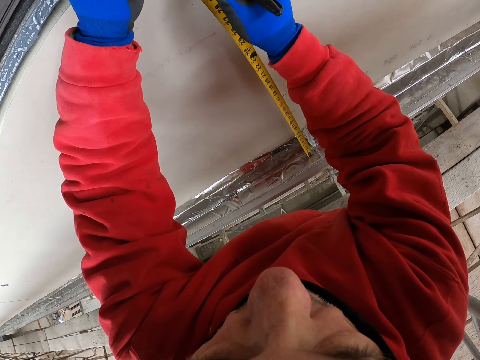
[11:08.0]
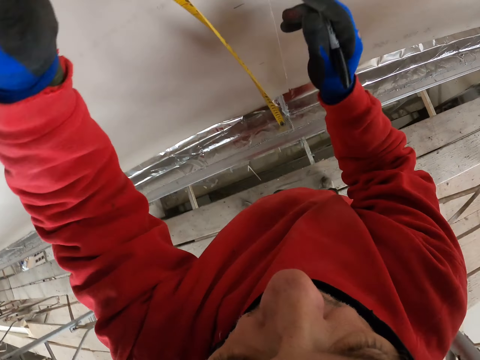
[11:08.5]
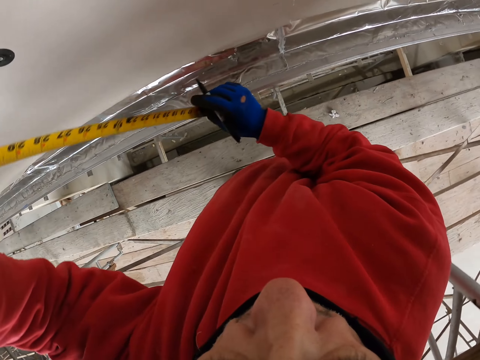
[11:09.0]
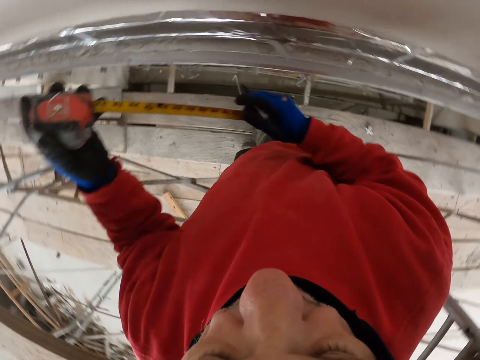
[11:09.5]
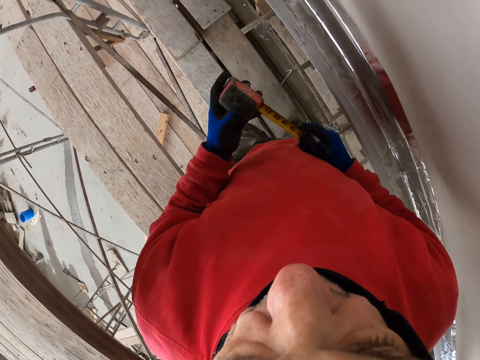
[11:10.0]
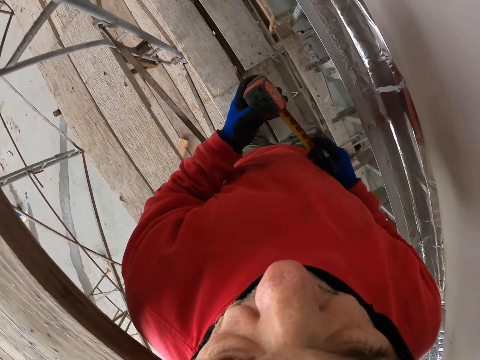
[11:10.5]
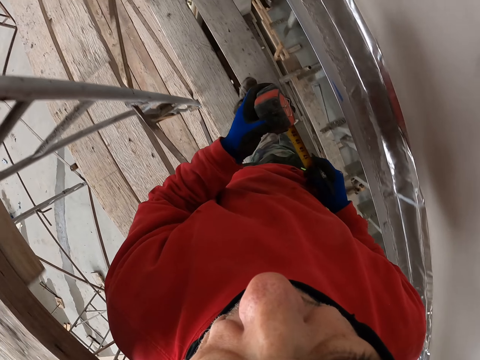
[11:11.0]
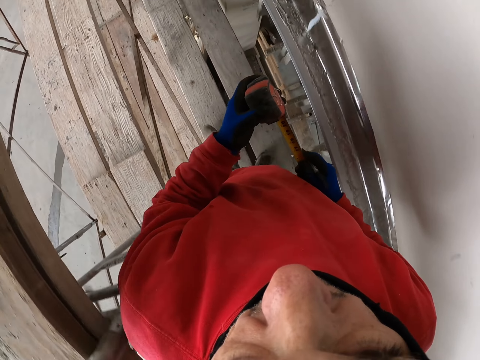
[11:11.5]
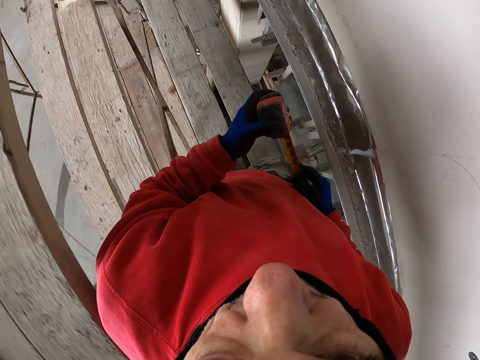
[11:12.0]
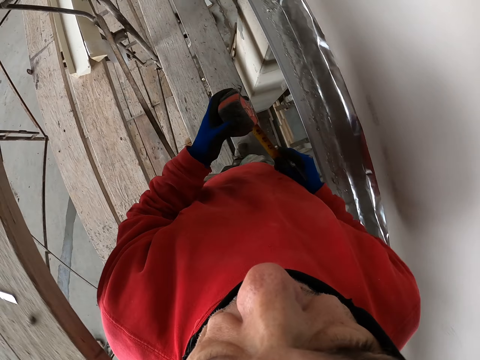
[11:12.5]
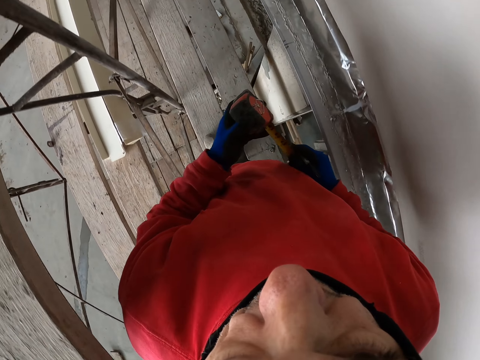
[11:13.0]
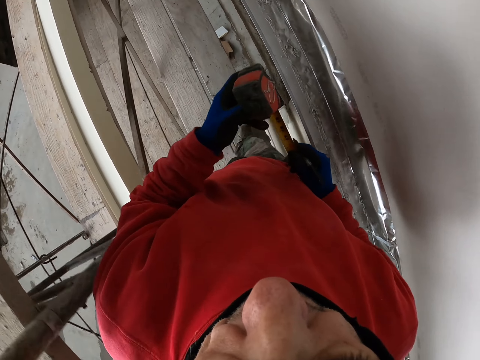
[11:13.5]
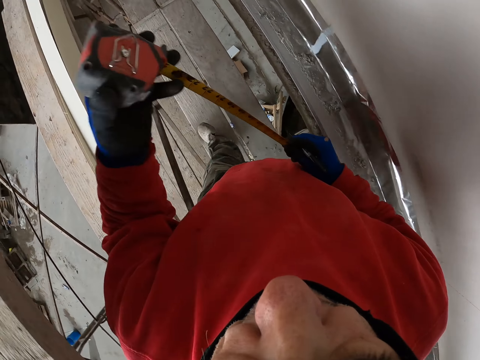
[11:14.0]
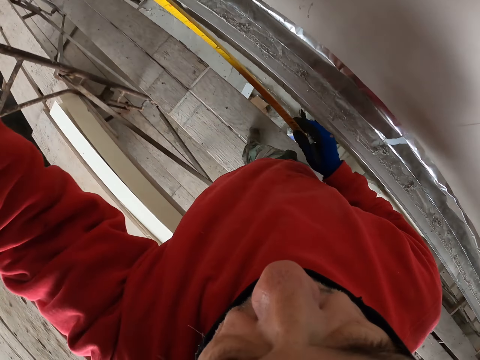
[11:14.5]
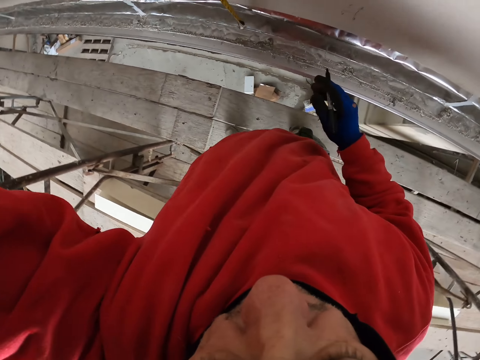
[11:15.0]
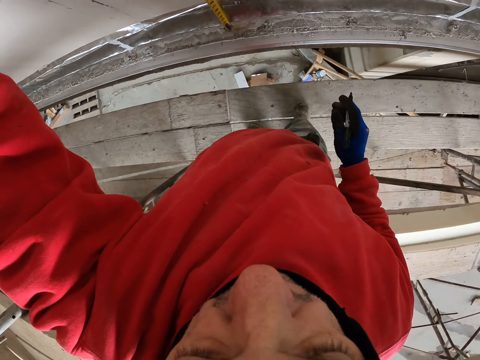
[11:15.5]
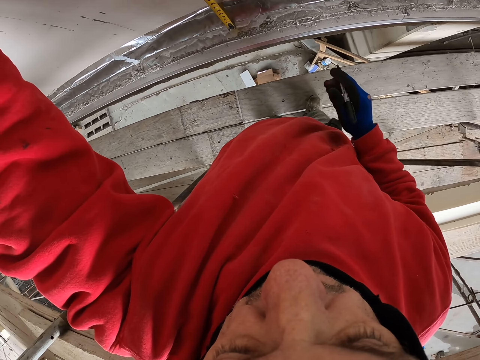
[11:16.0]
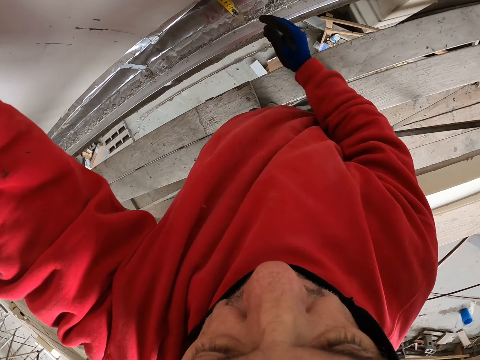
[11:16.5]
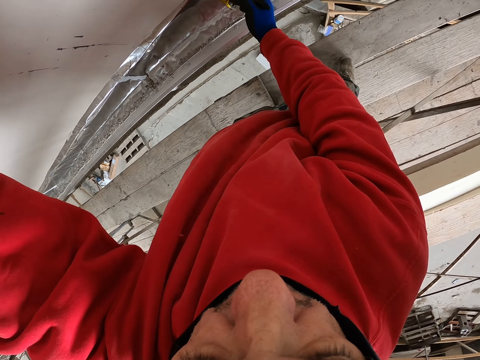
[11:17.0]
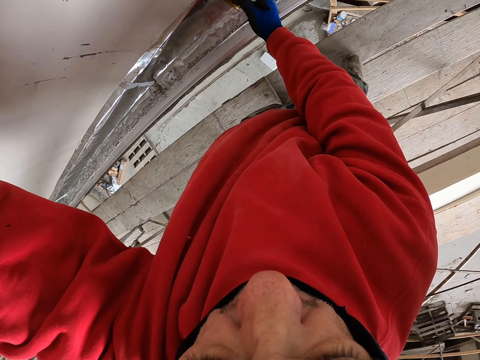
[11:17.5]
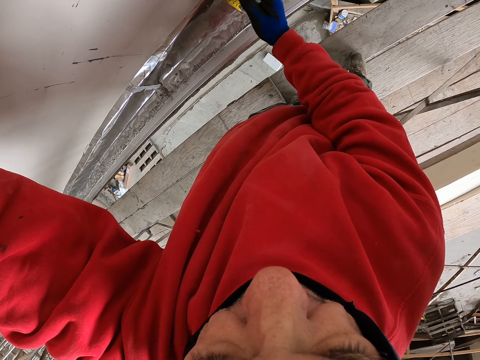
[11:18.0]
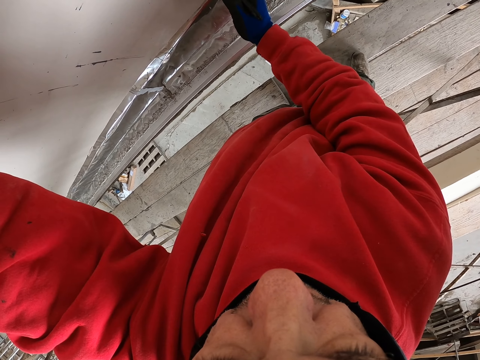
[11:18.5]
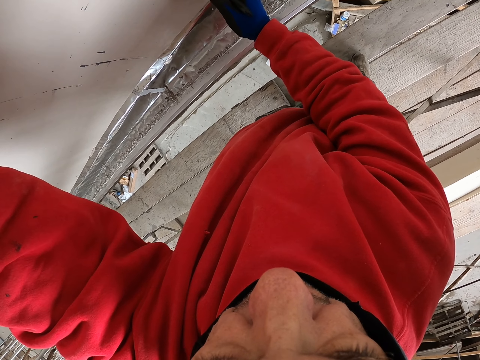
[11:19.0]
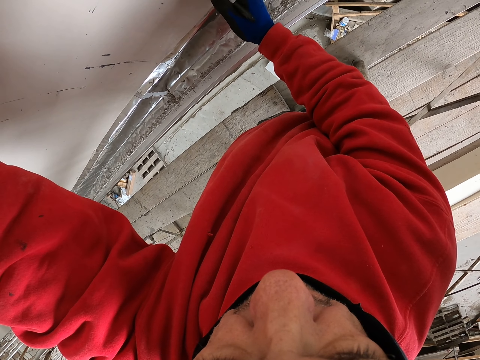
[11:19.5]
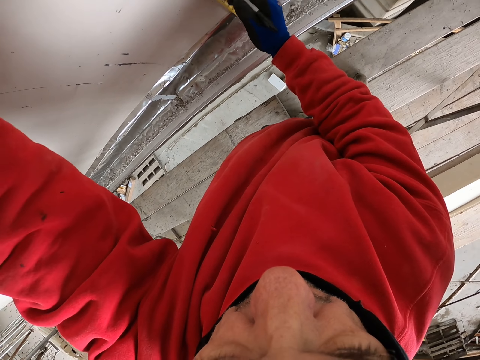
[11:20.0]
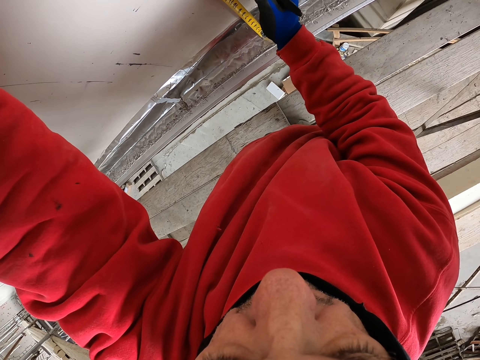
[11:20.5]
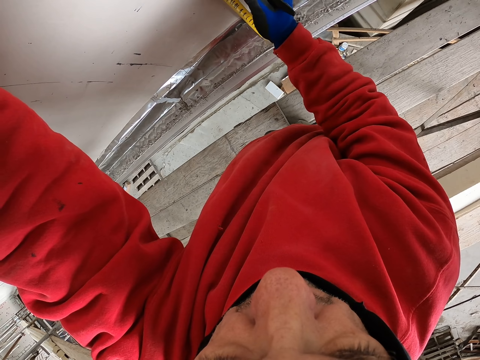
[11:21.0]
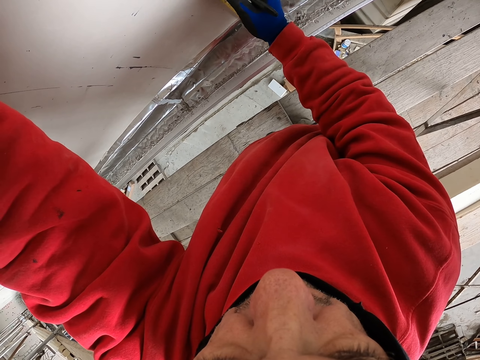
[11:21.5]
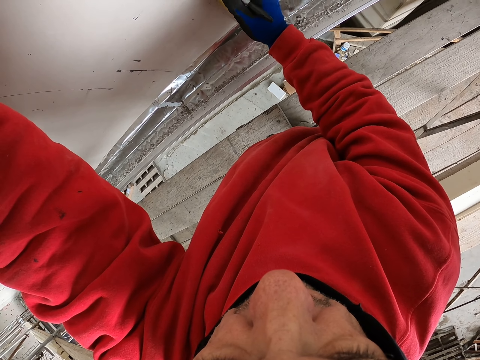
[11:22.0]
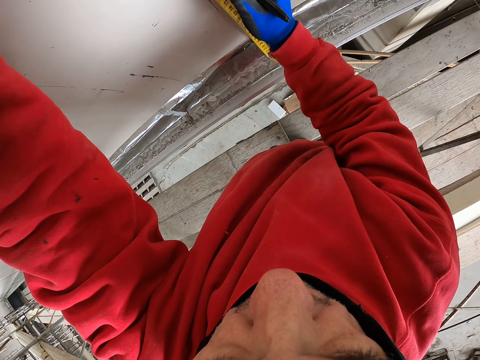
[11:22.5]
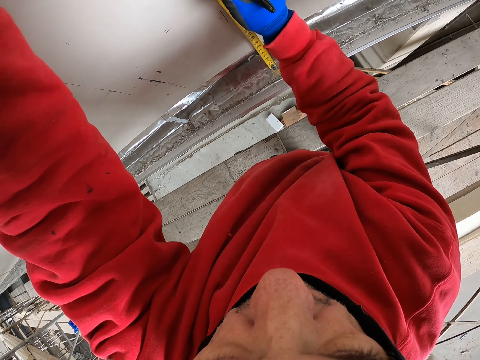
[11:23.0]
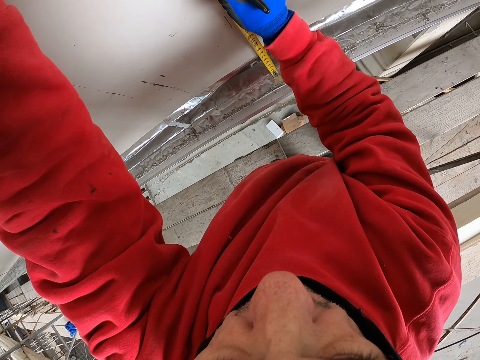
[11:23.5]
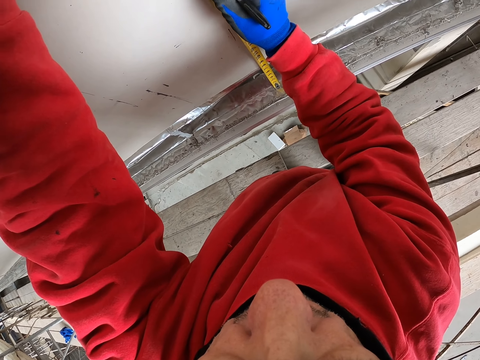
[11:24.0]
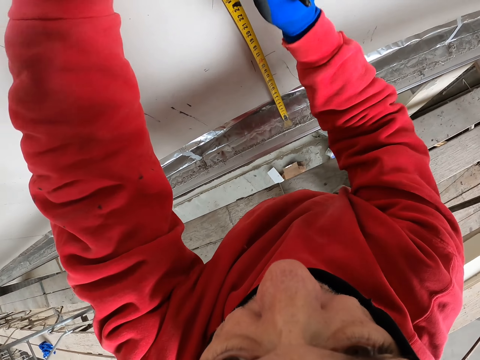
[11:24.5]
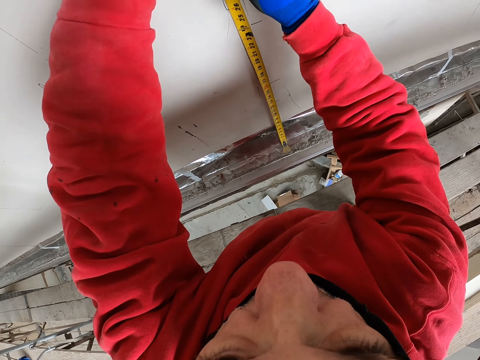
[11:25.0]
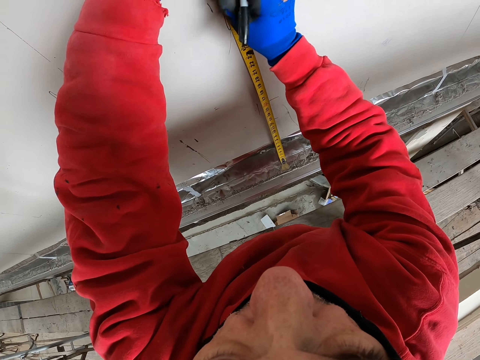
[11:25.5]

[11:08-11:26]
The camera wearer folds the tape measure. They walk a few steps. They pull the tape measure. They measure the wall. They mark on the wall with the pencil.

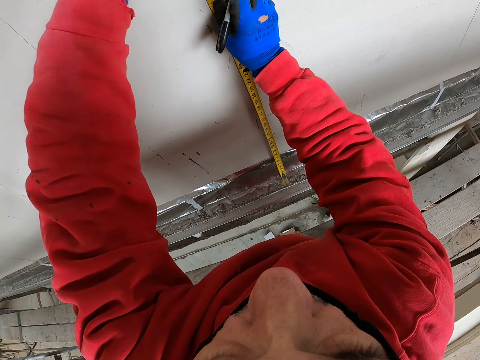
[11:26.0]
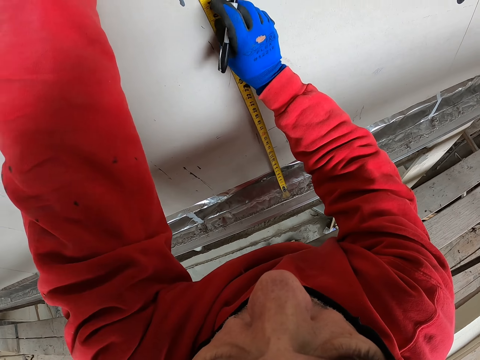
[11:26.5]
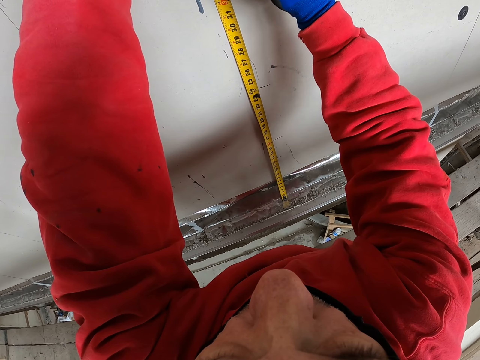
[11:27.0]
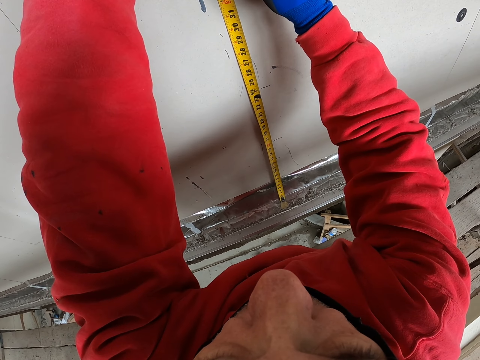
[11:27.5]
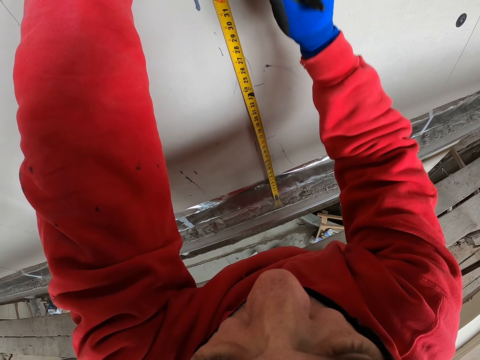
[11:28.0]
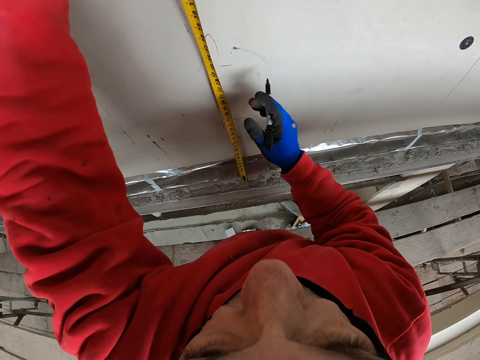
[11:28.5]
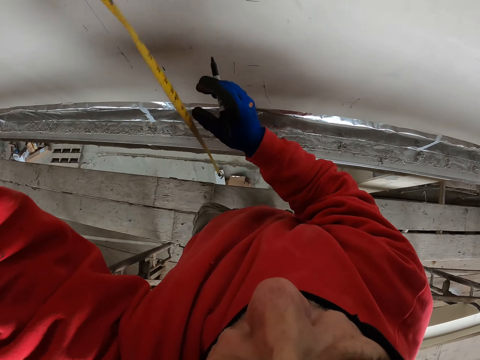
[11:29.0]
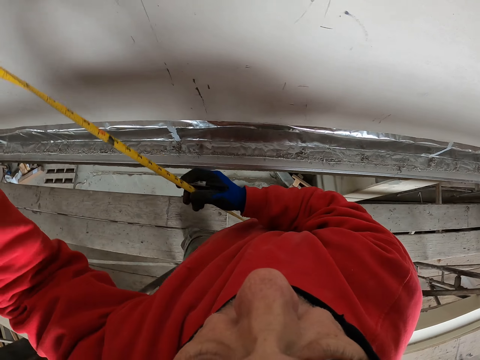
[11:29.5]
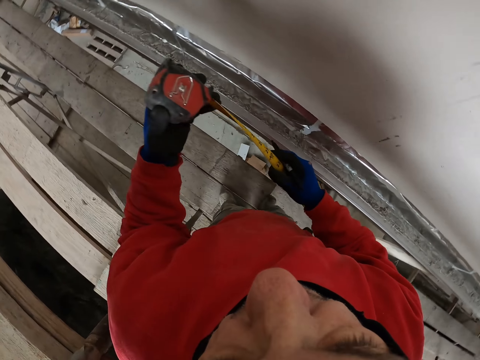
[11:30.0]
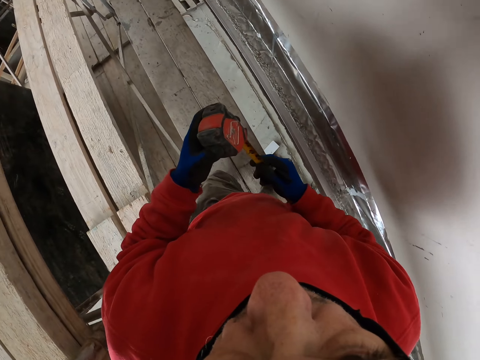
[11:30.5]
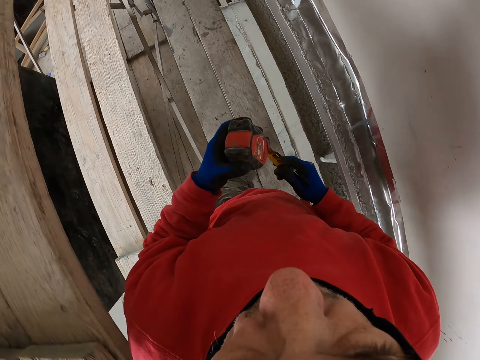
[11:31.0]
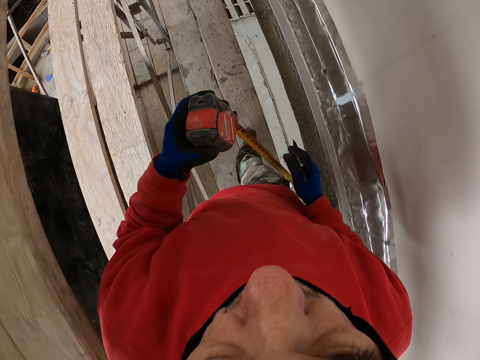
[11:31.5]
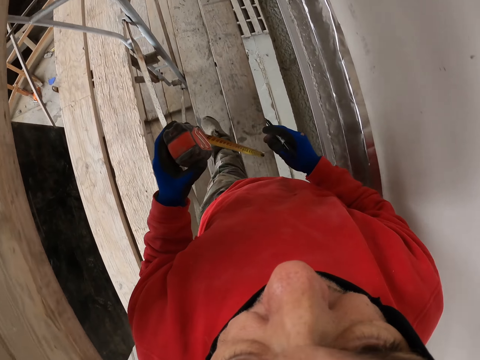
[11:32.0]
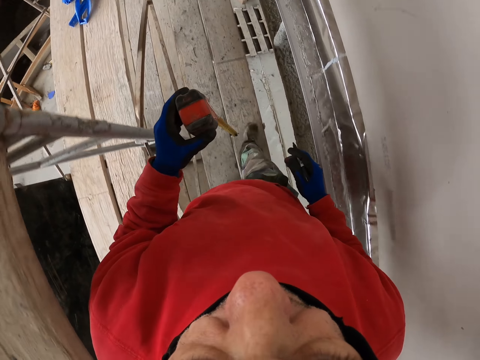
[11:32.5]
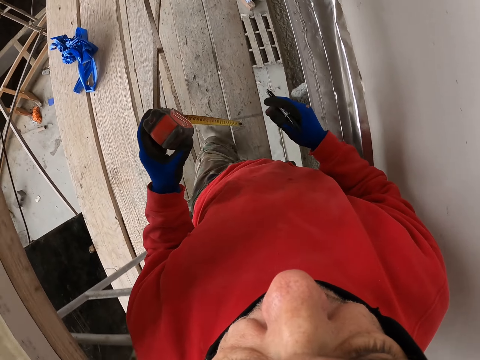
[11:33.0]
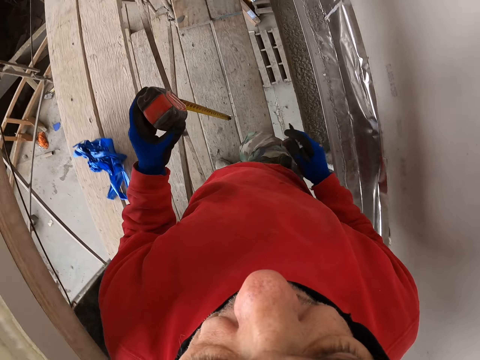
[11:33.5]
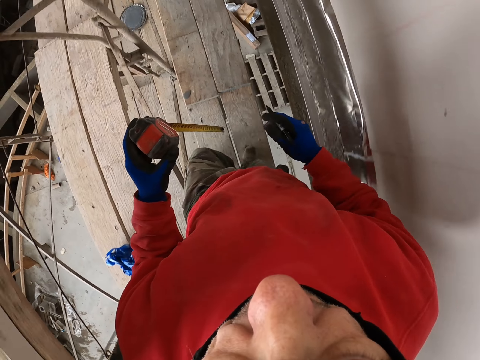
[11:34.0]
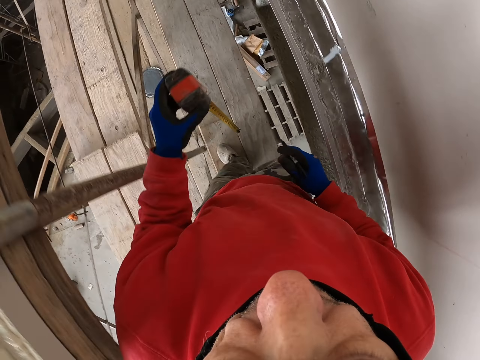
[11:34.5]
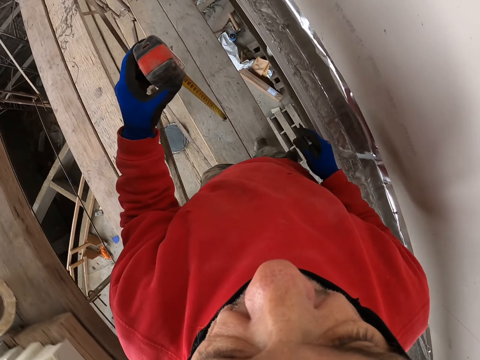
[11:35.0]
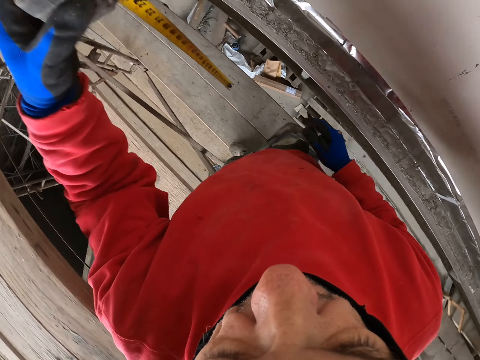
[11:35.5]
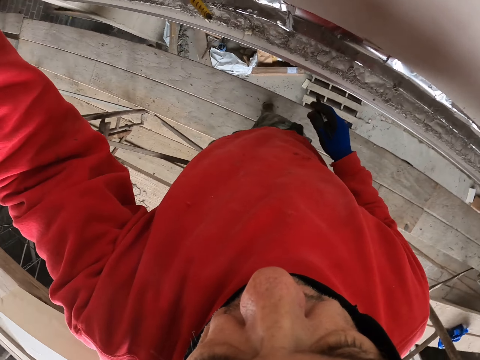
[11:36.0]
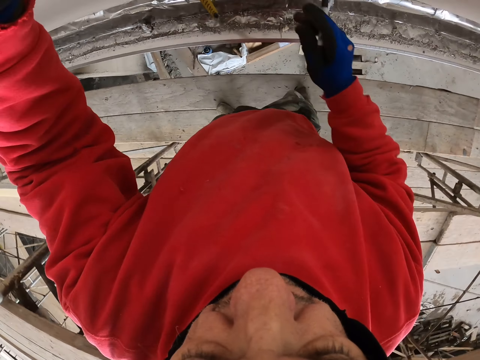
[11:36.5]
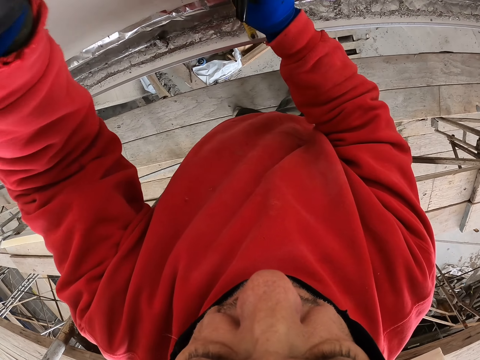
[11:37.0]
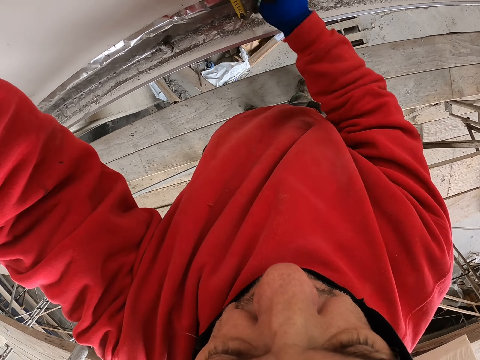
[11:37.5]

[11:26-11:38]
The camera wearer folds the tape measure. They walk a few steps.
